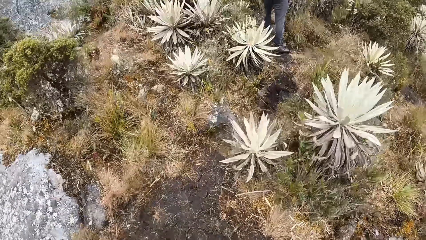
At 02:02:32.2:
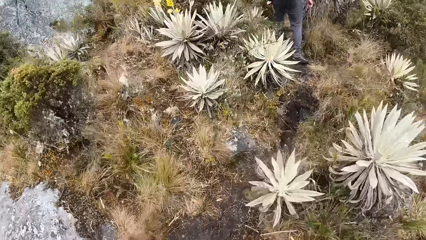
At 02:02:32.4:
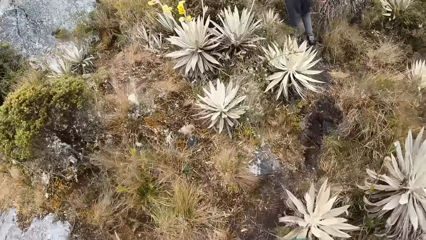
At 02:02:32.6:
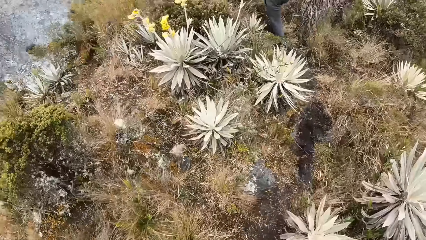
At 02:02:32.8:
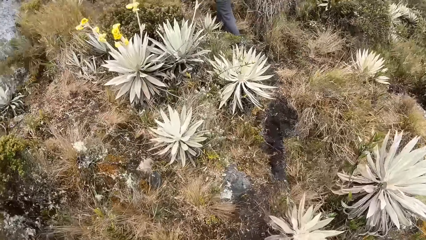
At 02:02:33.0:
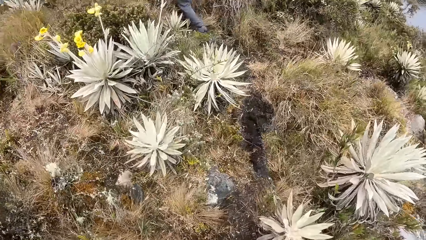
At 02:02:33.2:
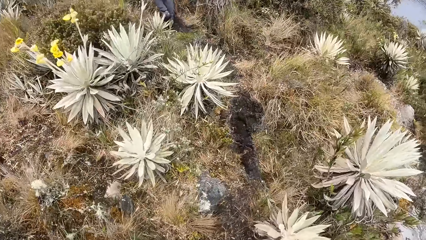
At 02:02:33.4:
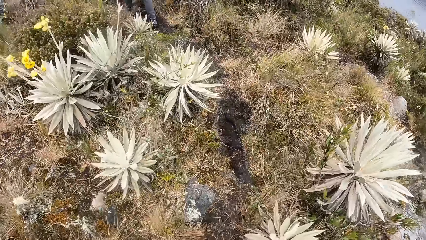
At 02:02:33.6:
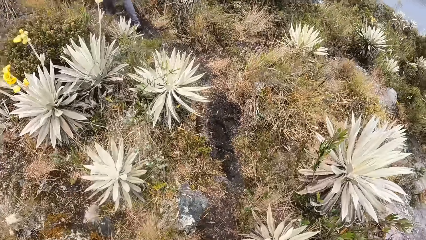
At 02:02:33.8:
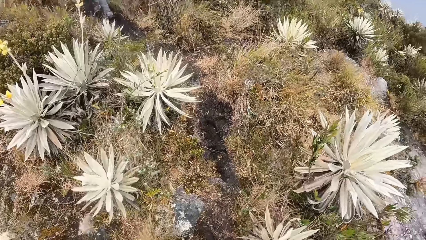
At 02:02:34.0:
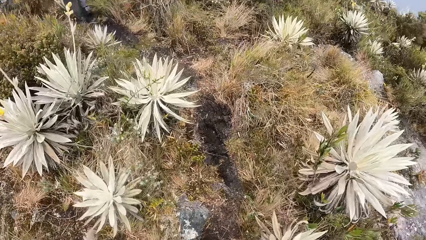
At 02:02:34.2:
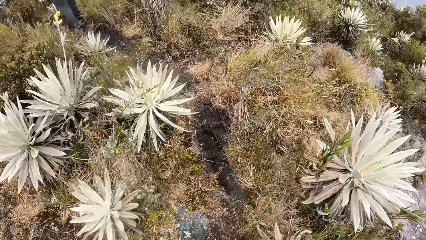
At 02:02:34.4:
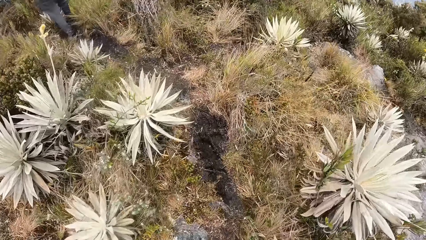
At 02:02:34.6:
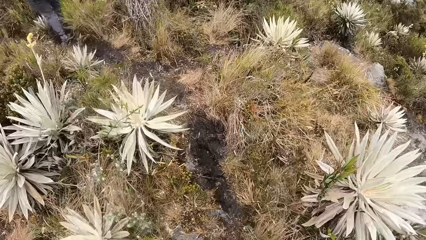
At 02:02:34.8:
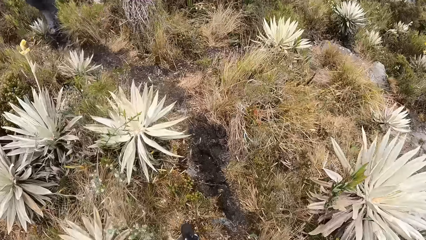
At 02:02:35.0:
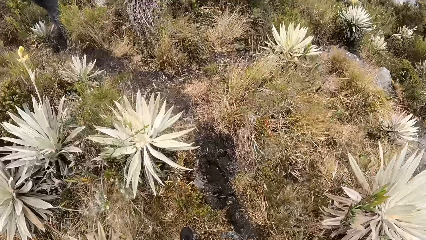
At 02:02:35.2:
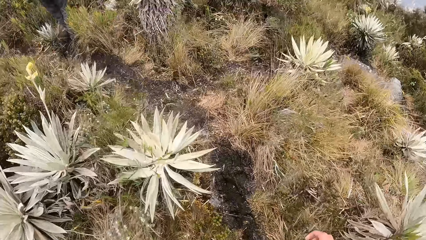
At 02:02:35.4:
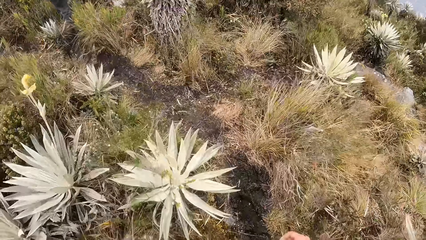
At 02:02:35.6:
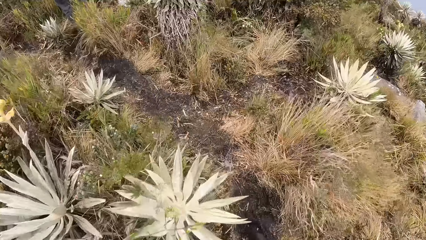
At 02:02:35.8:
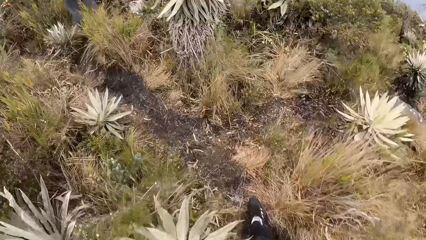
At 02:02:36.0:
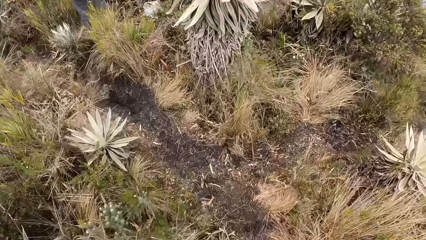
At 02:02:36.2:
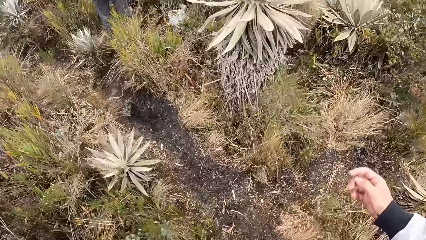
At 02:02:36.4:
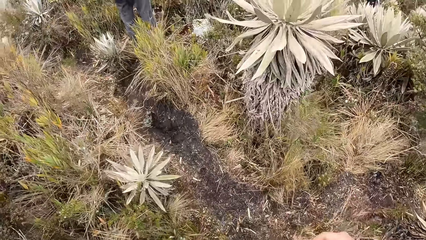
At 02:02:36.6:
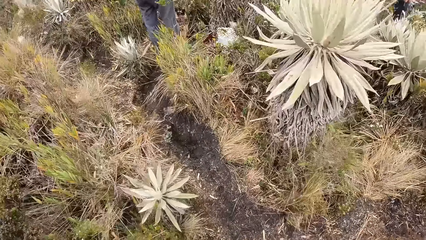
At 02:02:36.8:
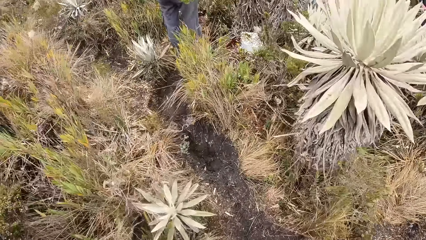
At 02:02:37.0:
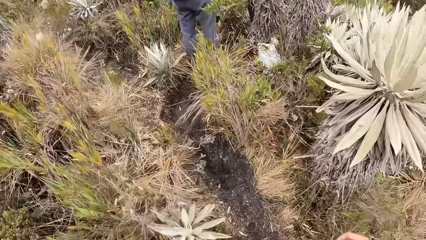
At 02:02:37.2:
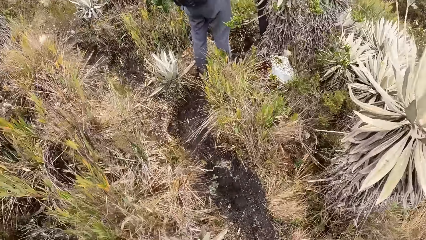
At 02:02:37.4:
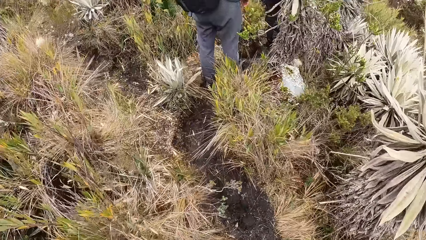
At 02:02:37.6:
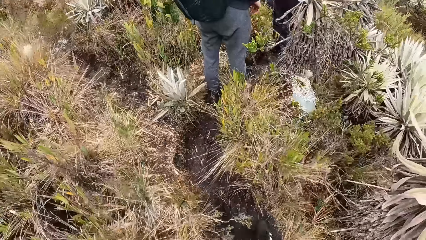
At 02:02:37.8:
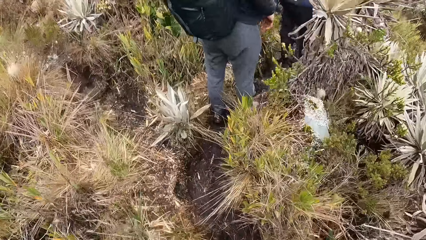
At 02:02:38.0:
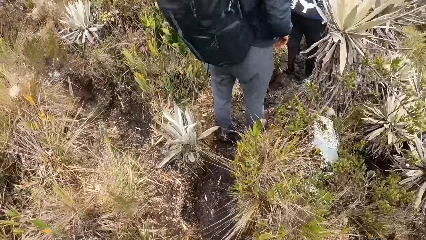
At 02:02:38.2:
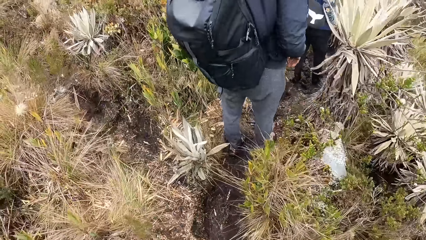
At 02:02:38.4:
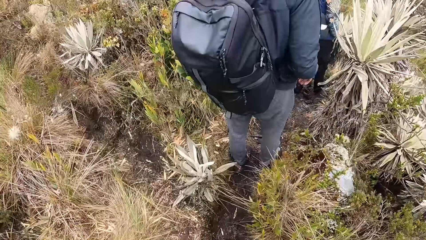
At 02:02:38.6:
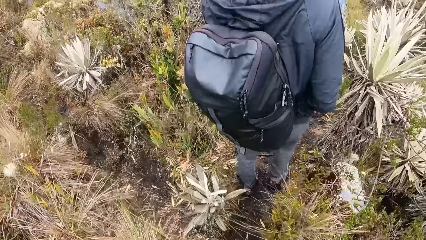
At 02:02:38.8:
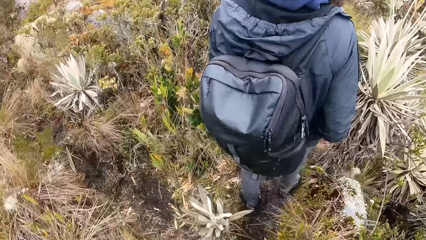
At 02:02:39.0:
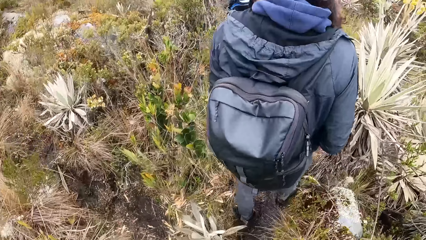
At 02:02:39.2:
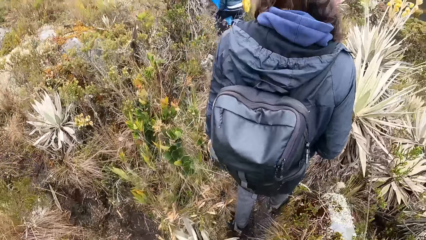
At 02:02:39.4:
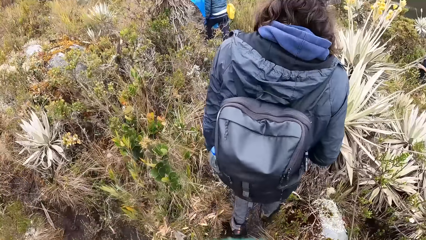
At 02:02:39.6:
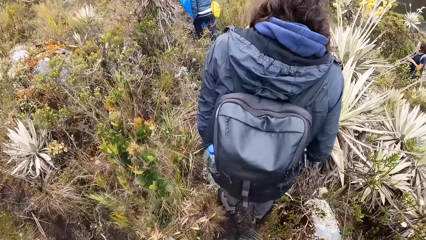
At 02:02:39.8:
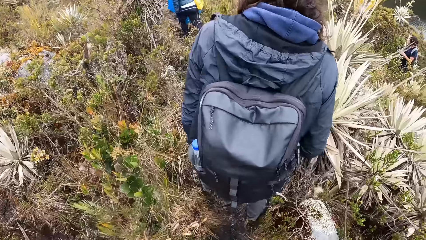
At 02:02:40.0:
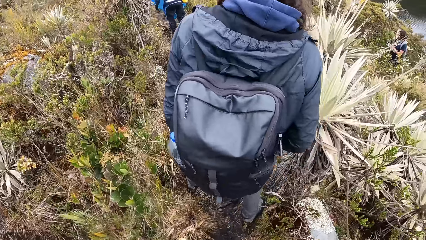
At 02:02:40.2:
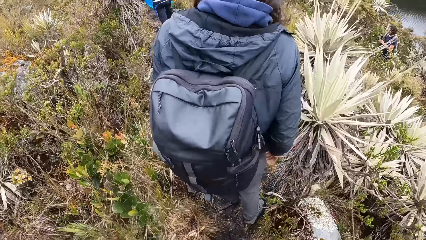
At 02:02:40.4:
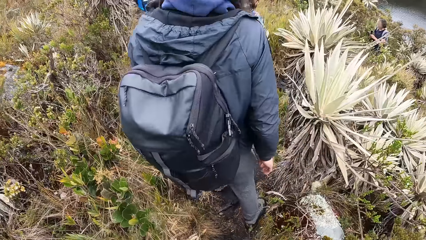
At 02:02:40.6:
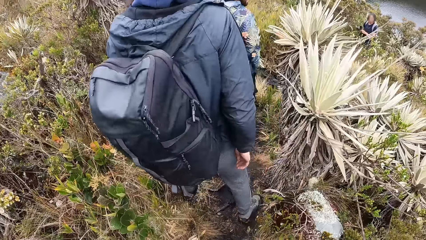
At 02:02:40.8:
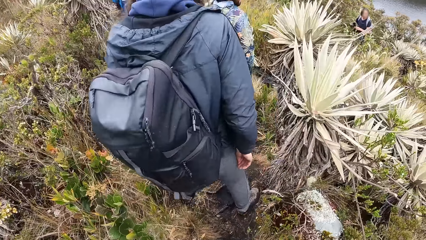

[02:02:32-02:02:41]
The camera wearer walks around the mountain.

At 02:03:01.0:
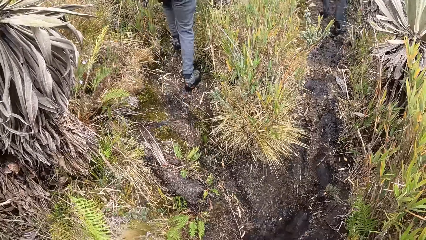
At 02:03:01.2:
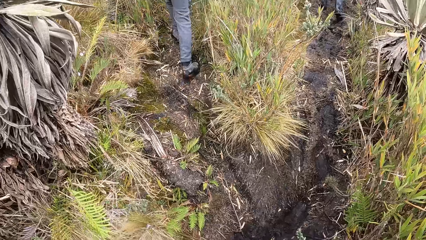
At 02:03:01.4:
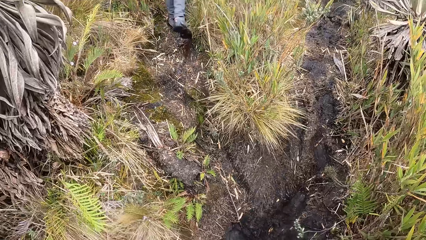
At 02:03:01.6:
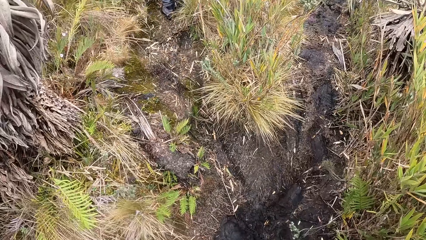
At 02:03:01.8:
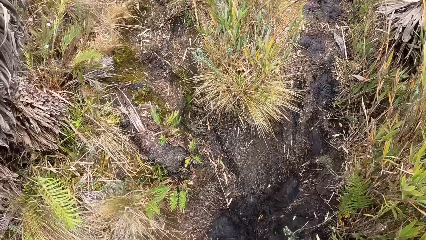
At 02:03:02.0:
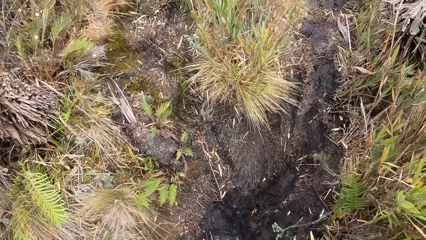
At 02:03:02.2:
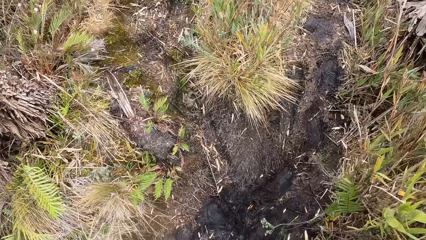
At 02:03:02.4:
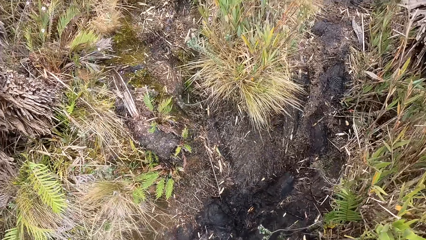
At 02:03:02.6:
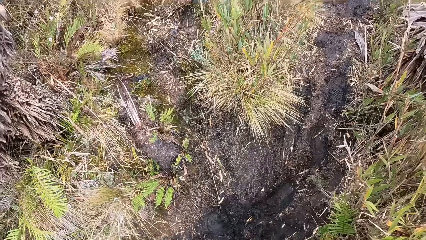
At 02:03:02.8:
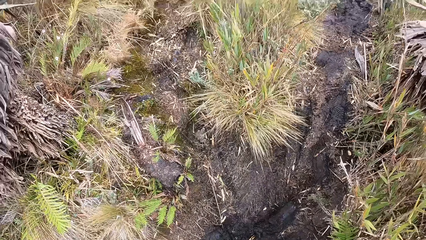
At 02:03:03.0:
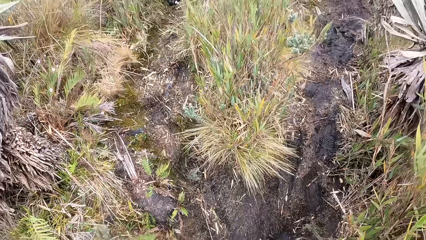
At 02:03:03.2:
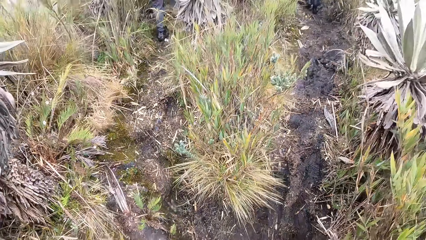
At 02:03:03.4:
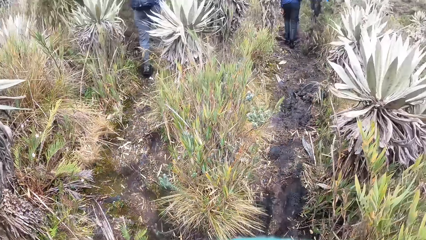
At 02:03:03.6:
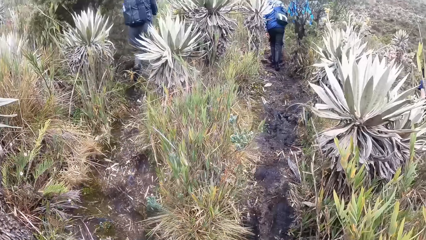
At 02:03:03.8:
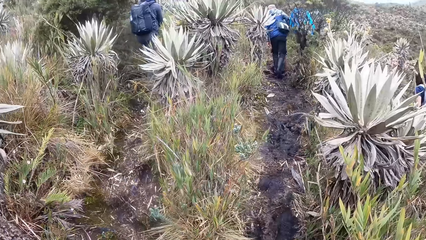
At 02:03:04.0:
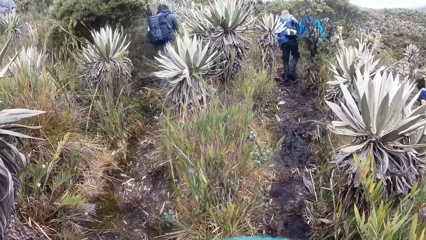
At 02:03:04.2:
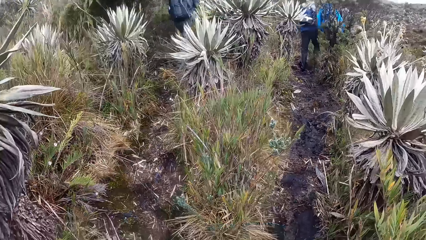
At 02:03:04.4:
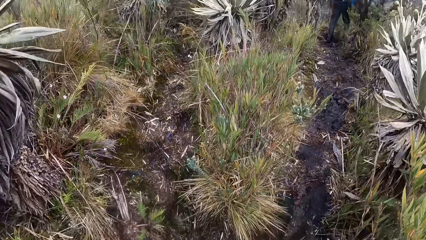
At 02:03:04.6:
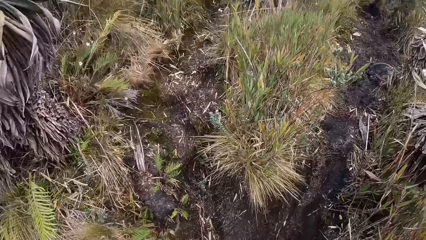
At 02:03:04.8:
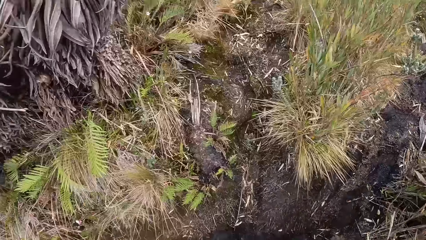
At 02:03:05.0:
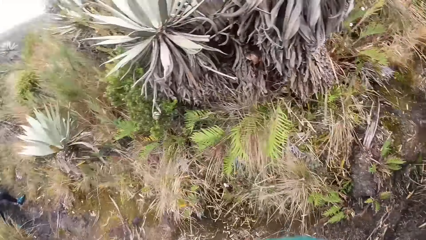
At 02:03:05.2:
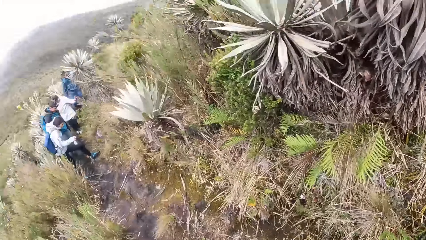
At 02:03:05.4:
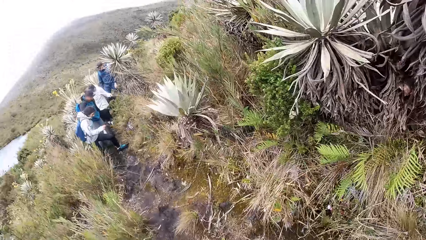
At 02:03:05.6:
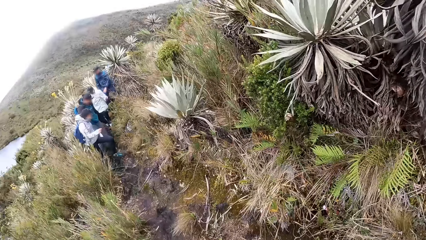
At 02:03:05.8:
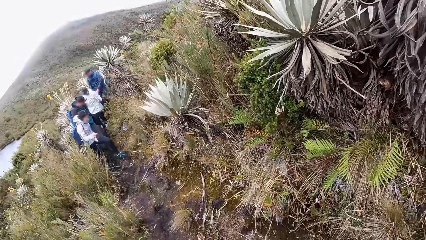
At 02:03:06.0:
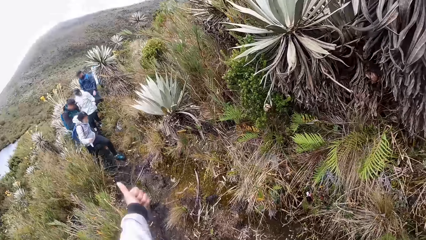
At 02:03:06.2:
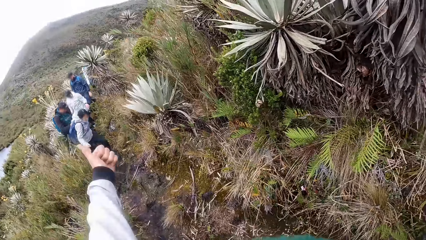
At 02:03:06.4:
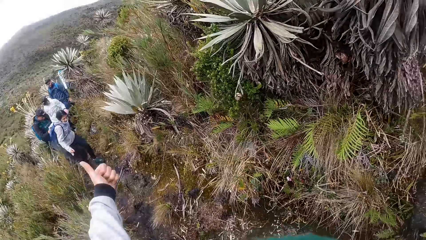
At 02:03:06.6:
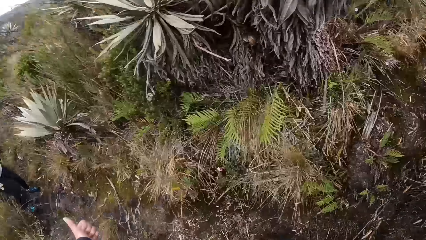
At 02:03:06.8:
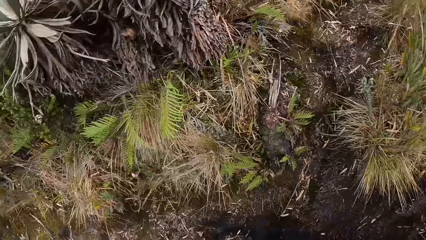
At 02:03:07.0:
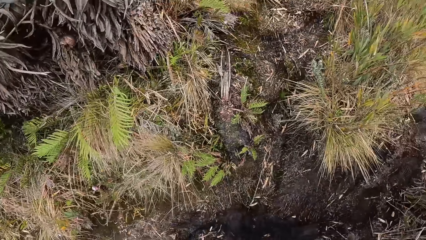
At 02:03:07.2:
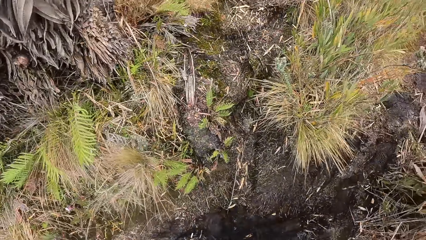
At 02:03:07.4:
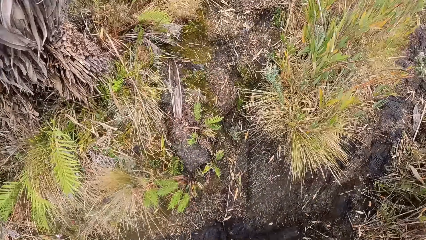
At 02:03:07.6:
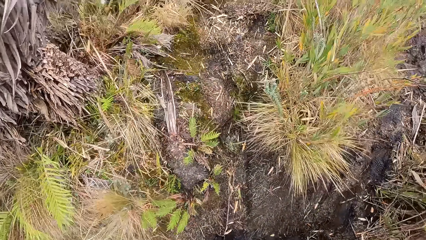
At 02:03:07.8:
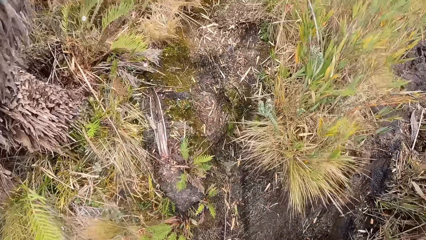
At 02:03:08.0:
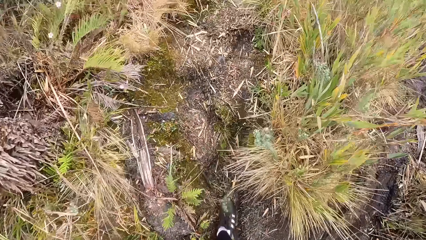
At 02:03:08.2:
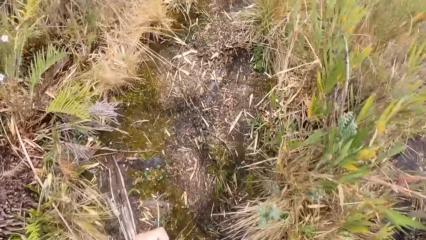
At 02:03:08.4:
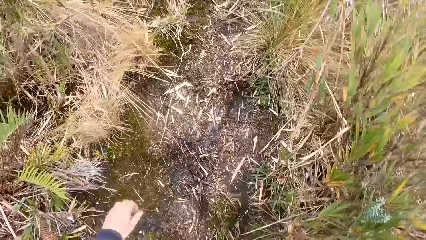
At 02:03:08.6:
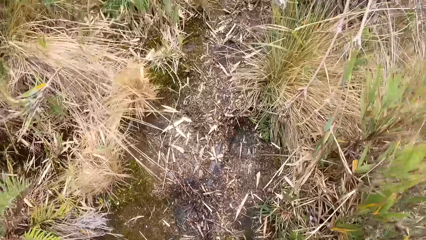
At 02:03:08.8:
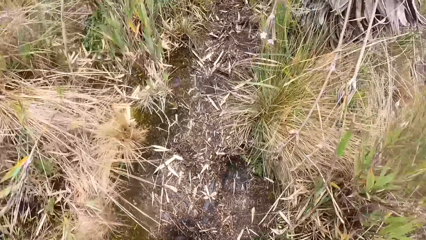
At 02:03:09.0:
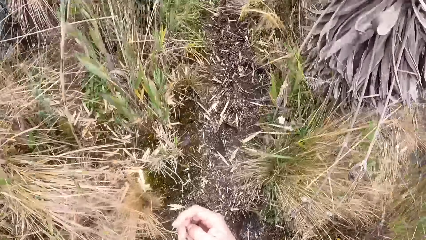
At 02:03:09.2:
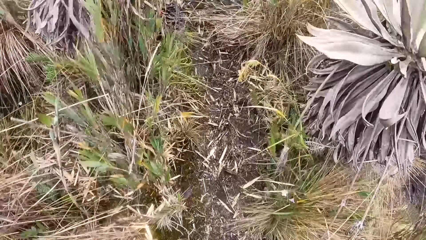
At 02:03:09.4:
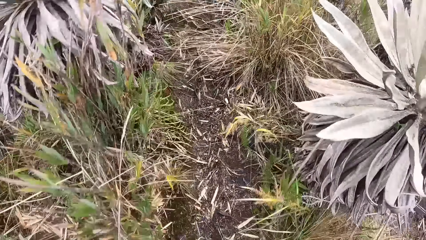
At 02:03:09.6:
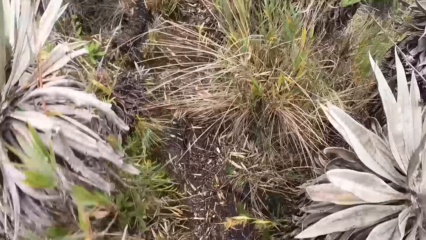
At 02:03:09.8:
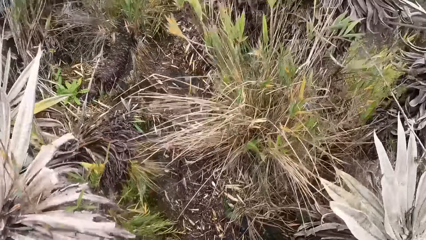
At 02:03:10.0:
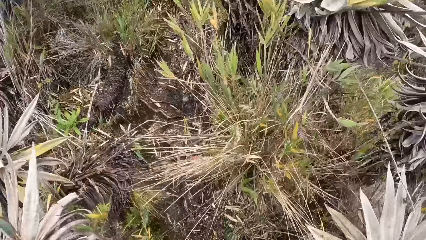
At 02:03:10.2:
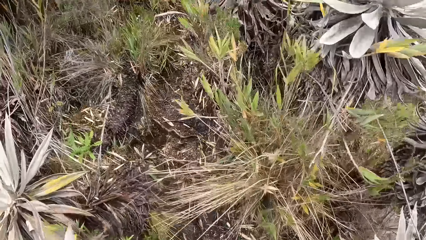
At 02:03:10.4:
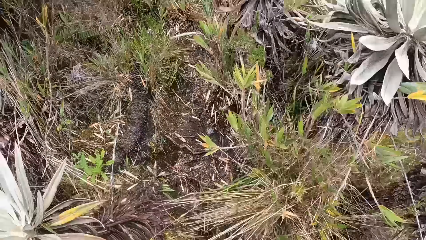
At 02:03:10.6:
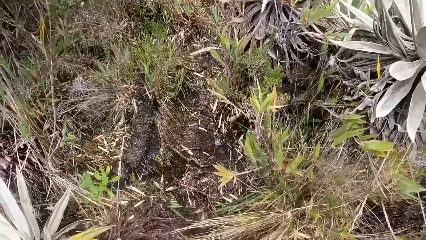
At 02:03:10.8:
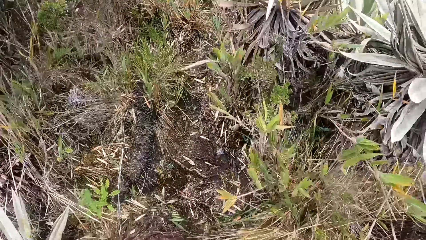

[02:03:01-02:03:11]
The camera wearer looks around the mountain. They walk around the mountain.
